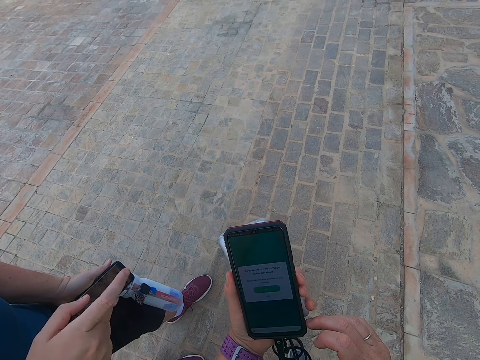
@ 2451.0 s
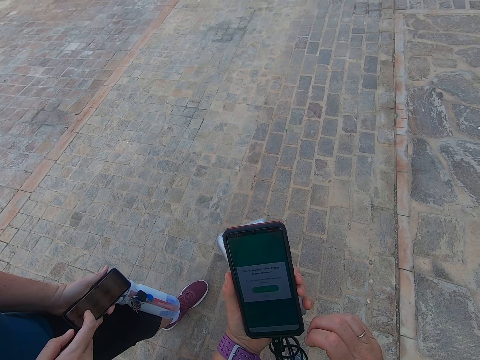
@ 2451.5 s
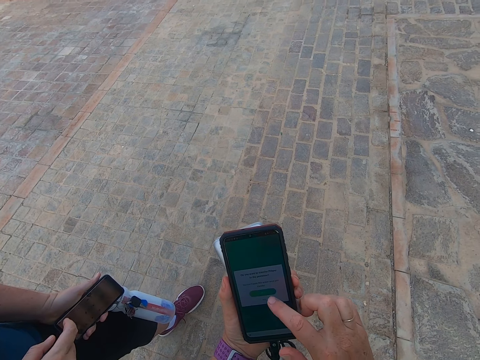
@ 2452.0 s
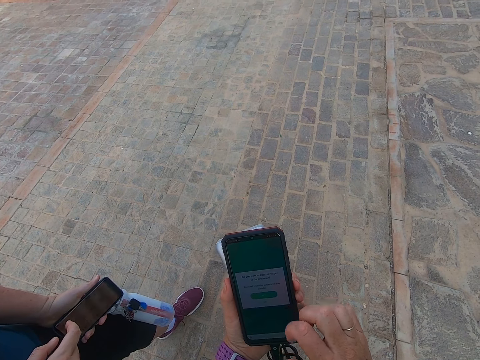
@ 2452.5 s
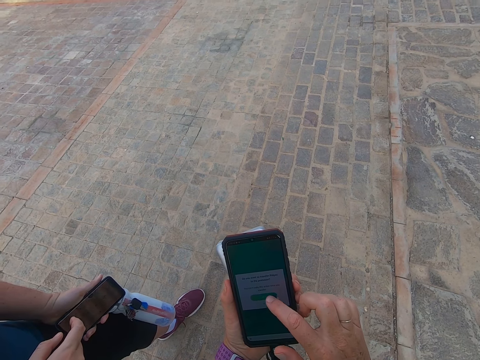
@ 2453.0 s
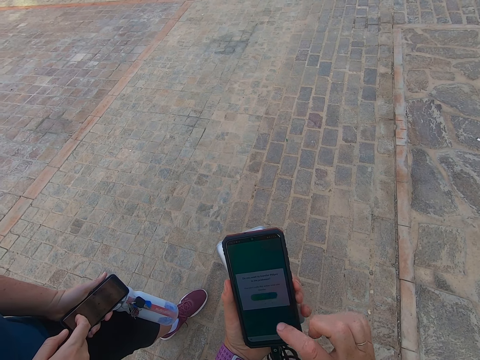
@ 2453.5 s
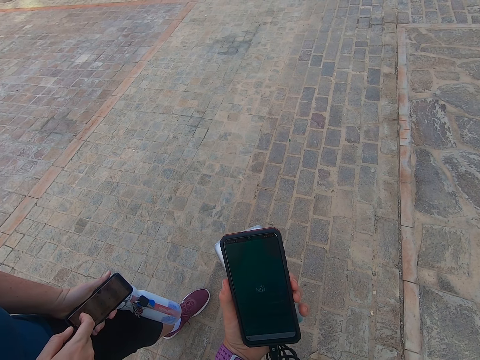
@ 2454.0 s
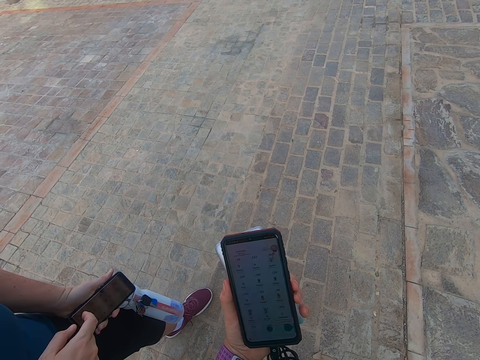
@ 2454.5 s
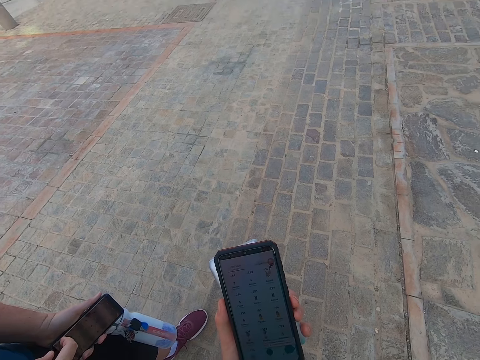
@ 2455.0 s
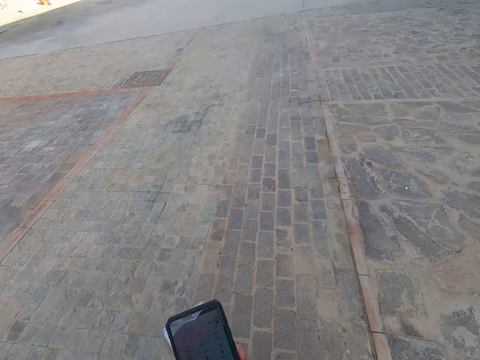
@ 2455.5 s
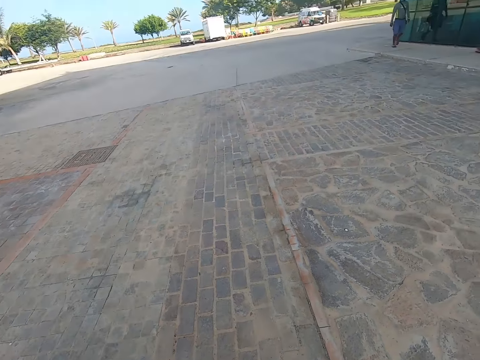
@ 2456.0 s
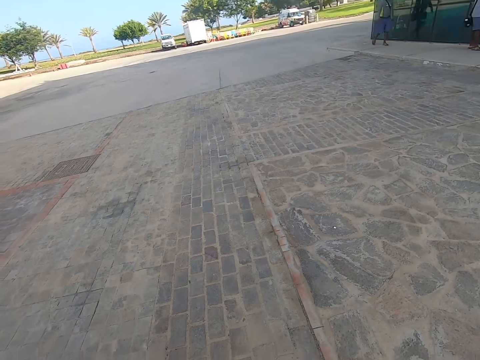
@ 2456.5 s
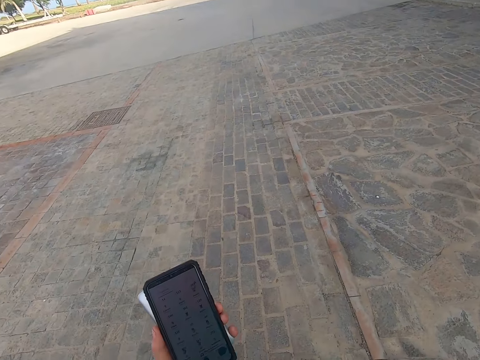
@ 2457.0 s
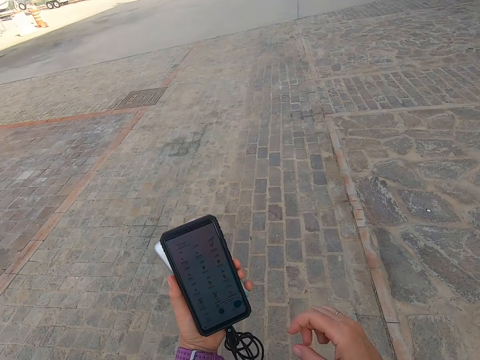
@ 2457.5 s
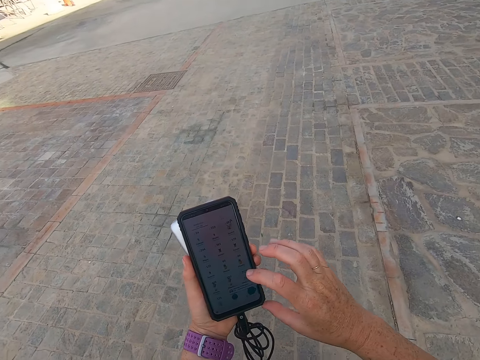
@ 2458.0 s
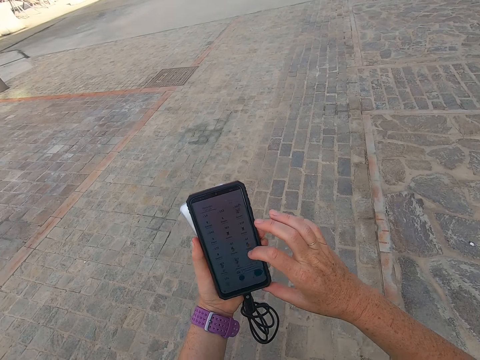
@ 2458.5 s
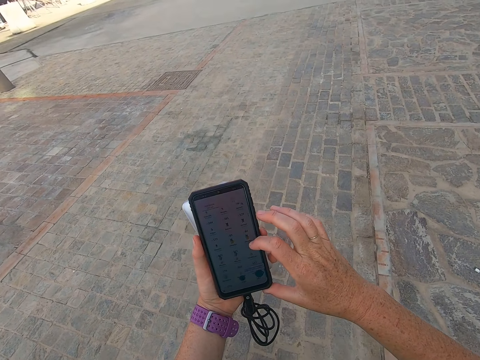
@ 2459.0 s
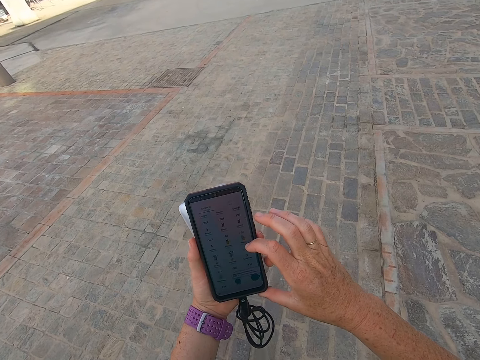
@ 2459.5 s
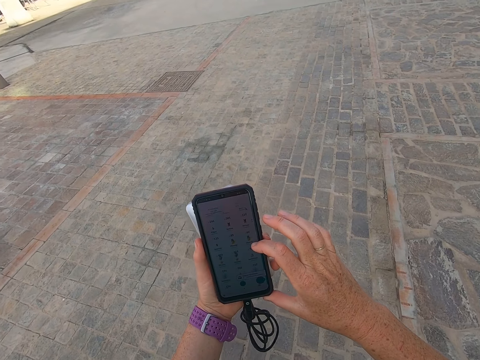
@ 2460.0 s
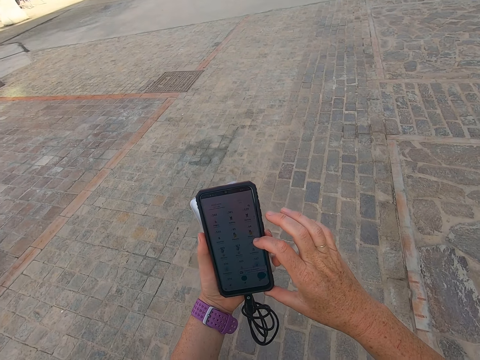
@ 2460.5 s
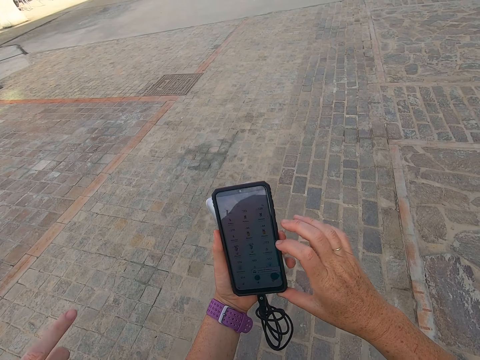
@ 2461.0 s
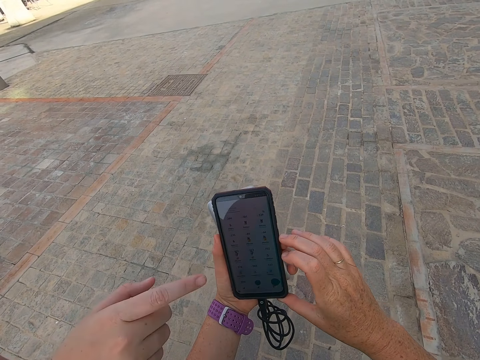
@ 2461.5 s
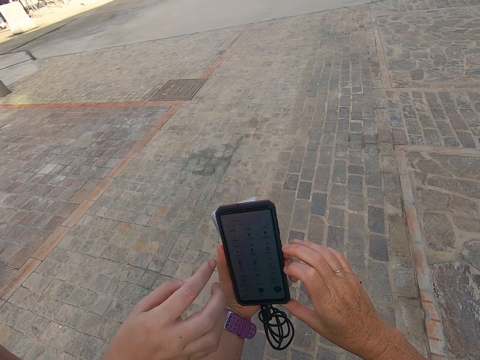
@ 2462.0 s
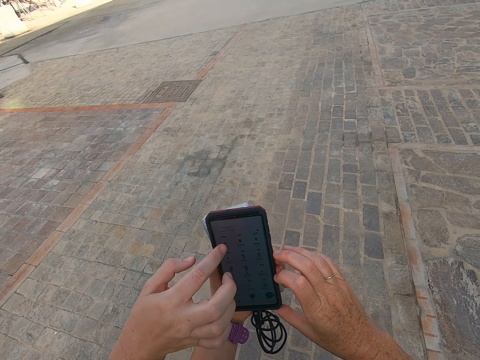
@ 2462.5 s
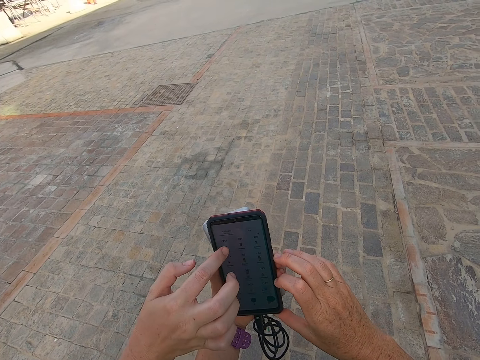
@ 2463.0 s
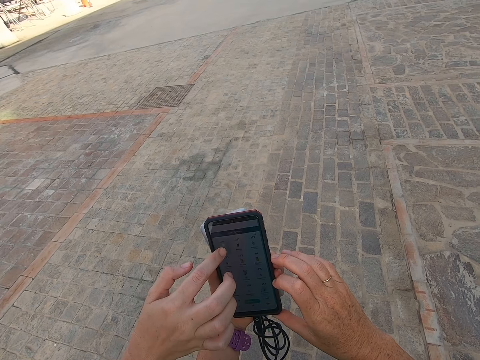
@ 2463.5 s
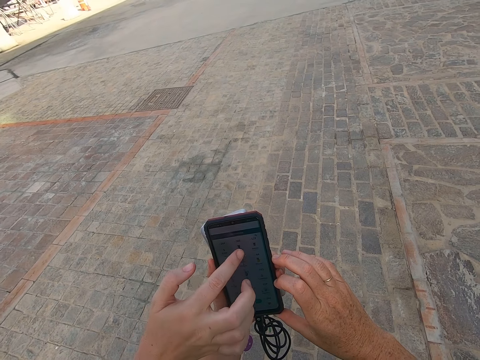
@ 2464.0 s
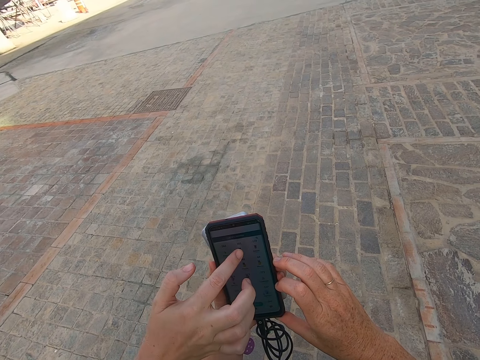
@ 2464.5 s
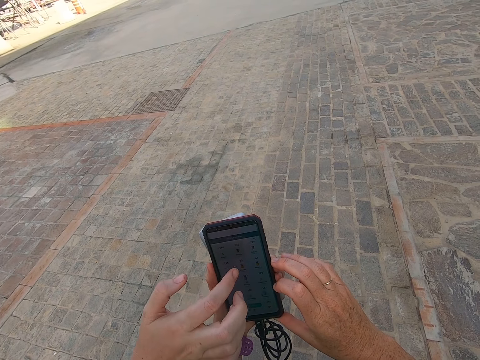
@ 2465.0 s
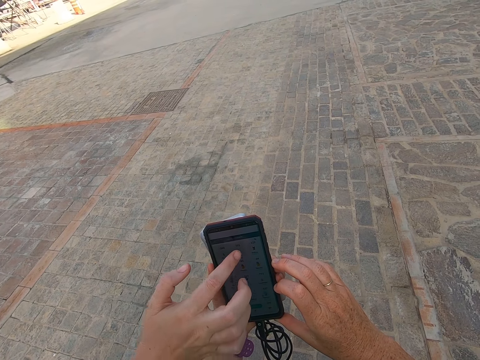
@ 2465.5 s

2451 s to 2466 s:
A person points on the camera wearer's phone. The camera wearer operates a phone. They scroll on the cell phone. They look around. They operate the phone. The person operates the camera wearer's phone. The person scrolls on the cell phone.

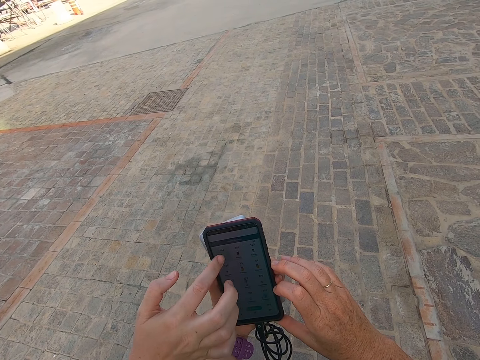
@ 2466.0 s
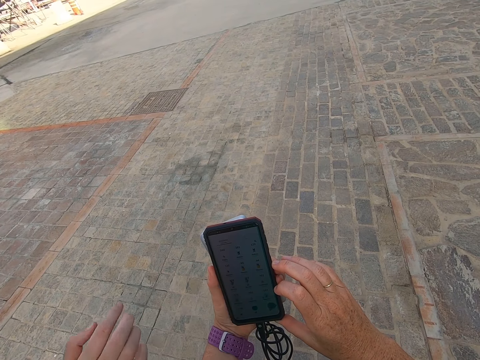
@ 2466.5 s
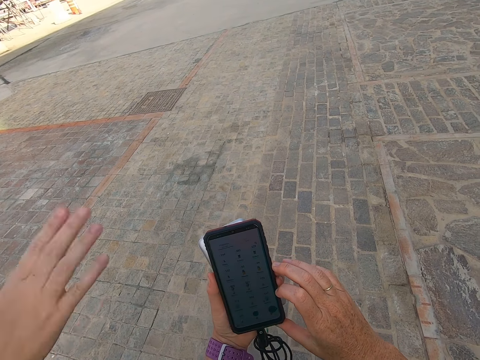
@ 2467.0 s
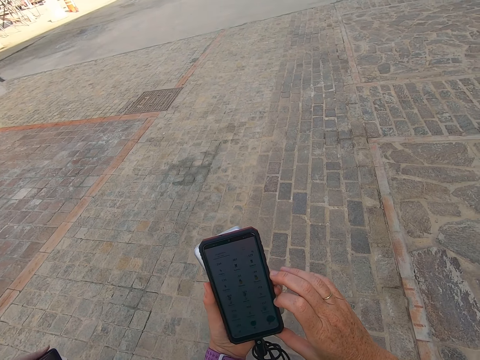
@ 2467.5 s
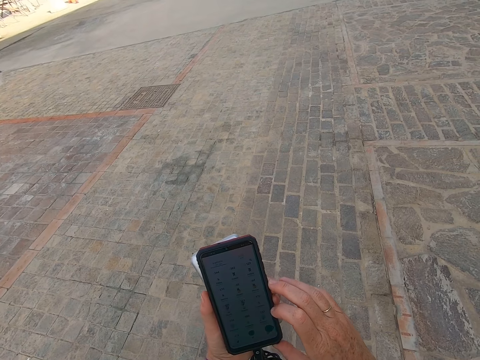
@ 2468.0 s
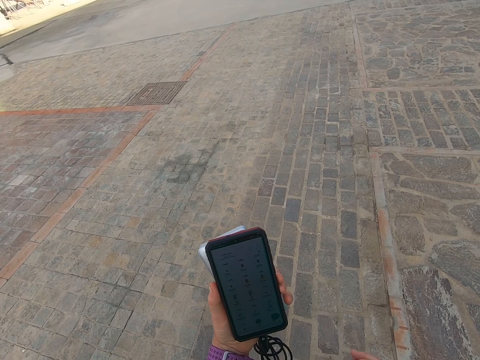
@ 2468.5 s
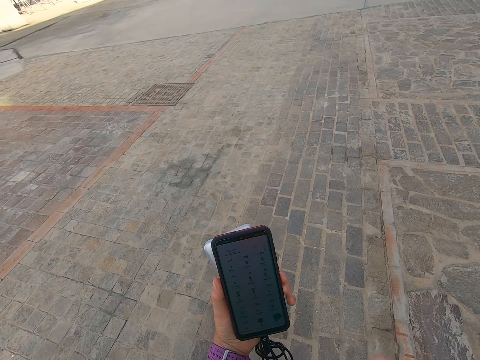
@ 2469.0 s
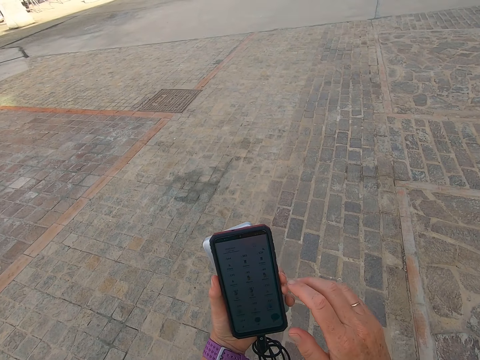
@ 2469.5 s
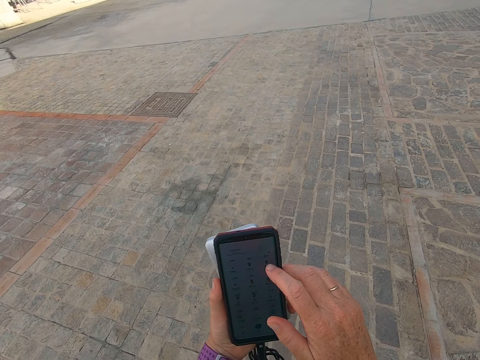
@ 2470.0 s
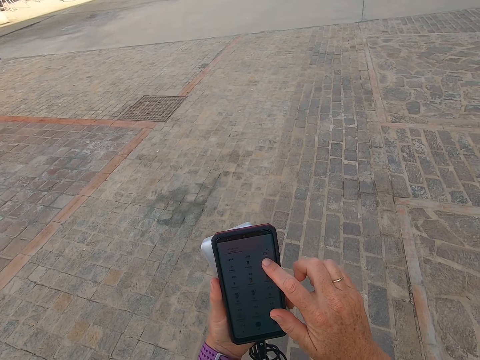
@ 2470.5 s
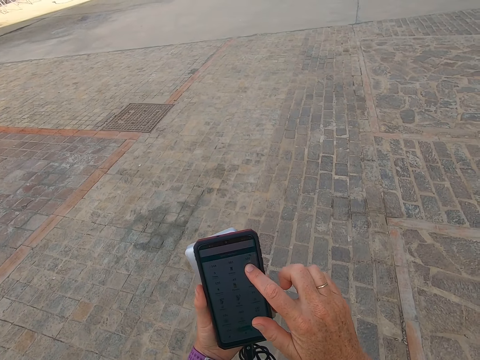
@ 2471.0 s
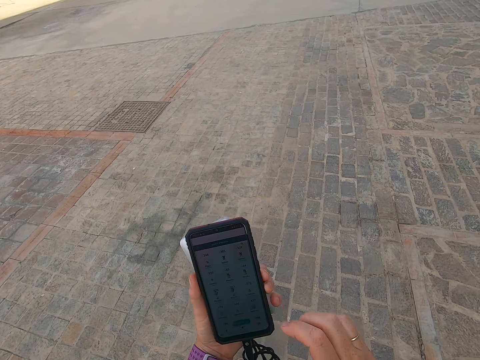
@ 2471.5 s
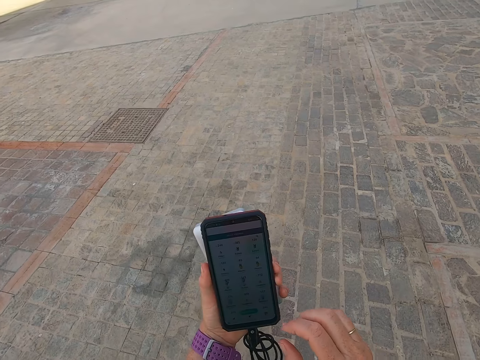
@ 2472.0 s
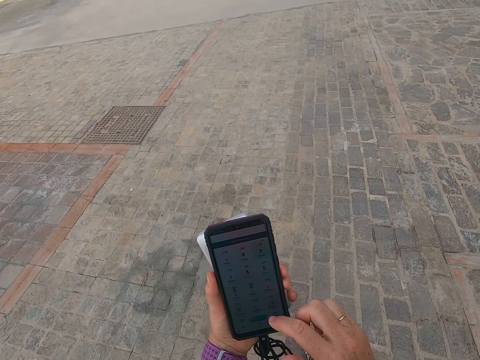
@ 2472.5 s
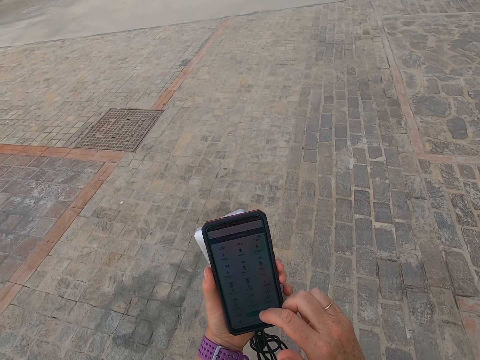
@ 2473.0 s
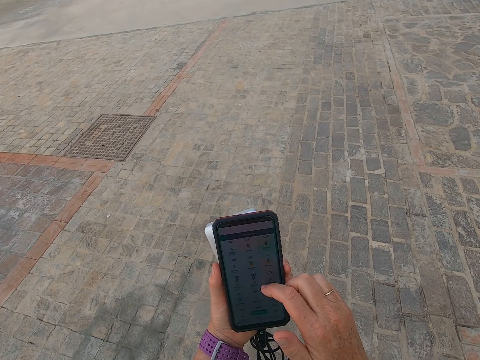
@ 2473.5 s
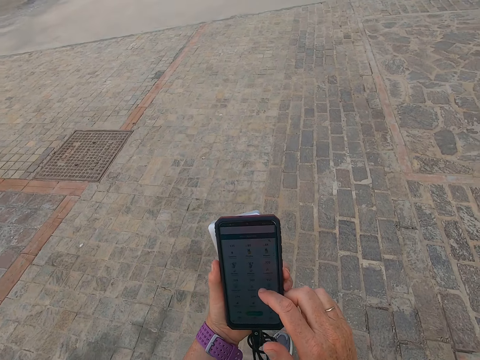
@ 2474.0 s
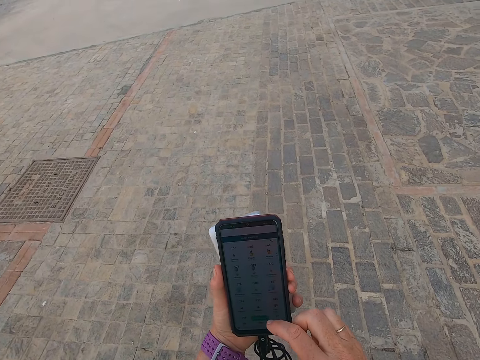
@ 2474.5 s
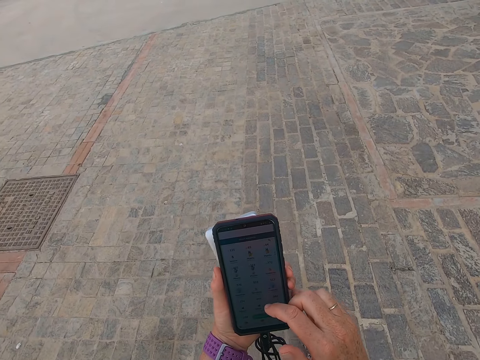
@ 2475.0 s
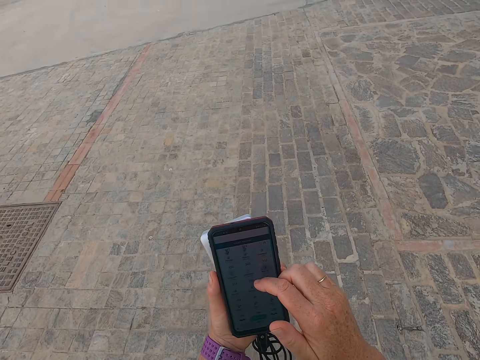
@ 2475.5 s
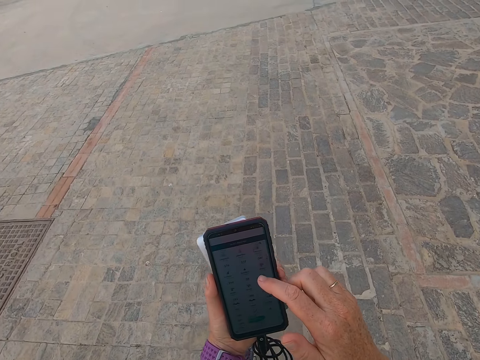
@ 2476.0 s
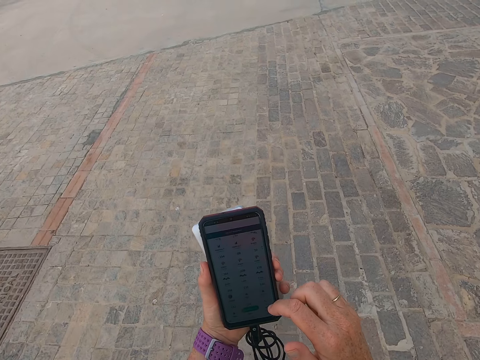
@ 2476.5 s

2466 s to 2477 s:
The camera wearer stares at a phone. They walk down the park. They scroll on the cell phone. They operate the phone.
